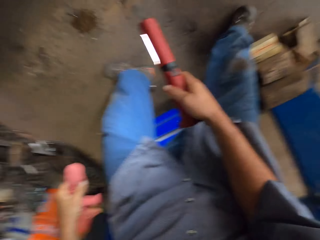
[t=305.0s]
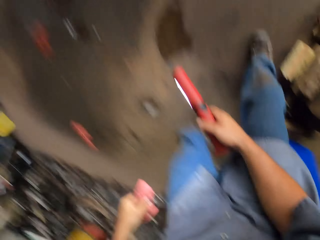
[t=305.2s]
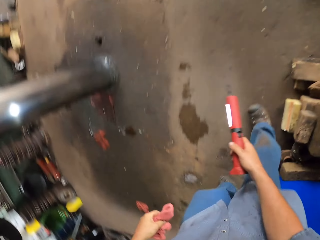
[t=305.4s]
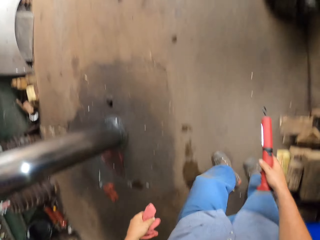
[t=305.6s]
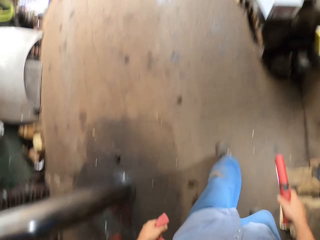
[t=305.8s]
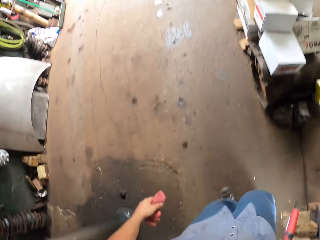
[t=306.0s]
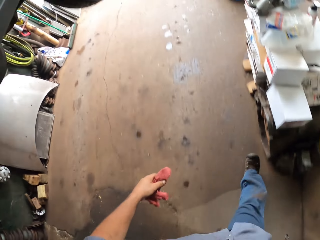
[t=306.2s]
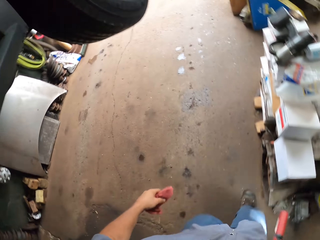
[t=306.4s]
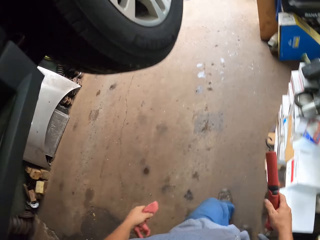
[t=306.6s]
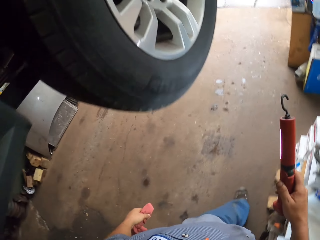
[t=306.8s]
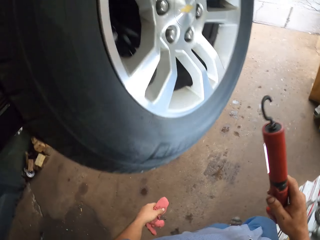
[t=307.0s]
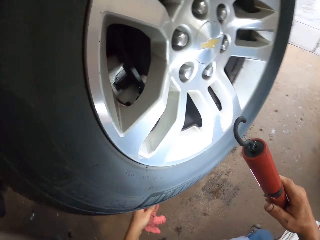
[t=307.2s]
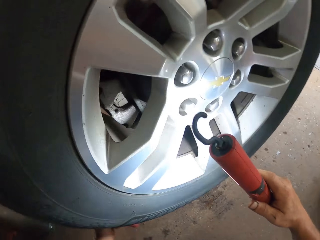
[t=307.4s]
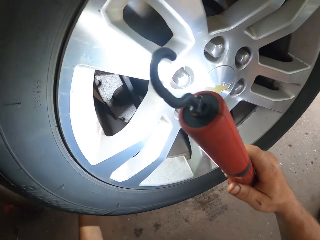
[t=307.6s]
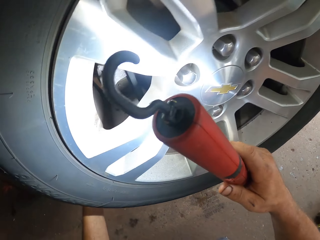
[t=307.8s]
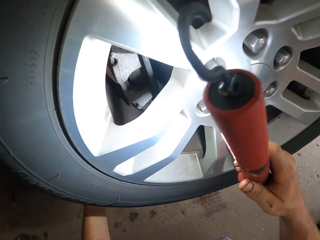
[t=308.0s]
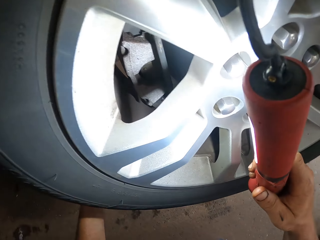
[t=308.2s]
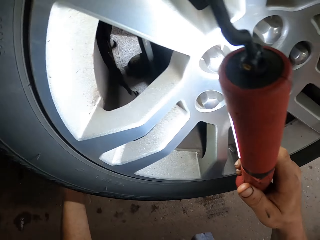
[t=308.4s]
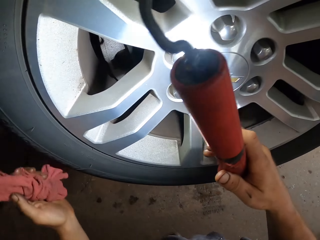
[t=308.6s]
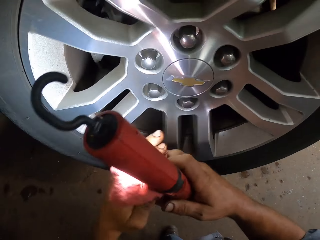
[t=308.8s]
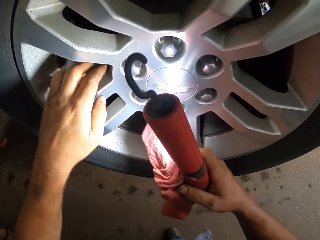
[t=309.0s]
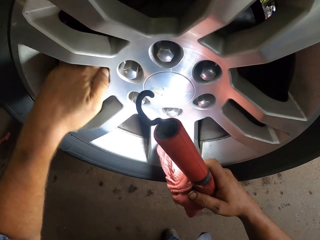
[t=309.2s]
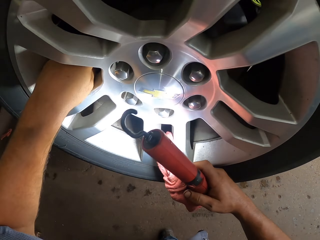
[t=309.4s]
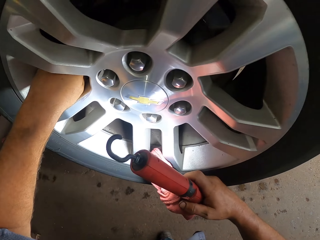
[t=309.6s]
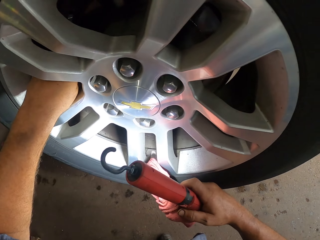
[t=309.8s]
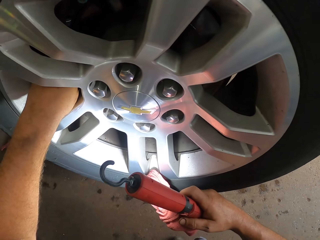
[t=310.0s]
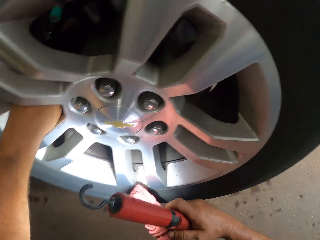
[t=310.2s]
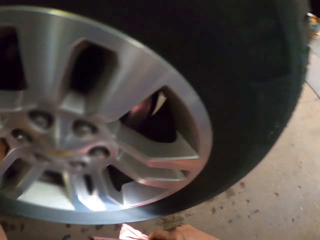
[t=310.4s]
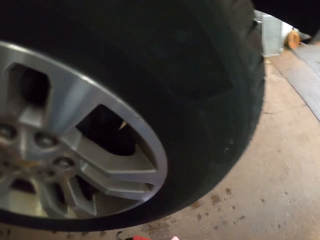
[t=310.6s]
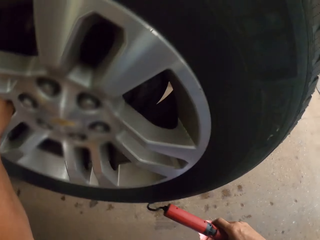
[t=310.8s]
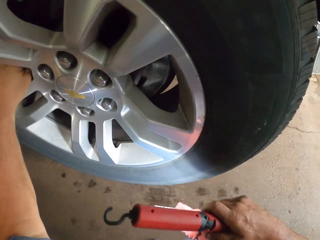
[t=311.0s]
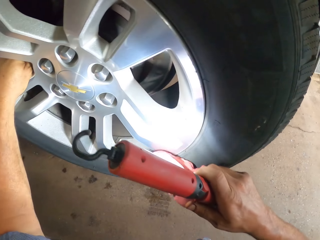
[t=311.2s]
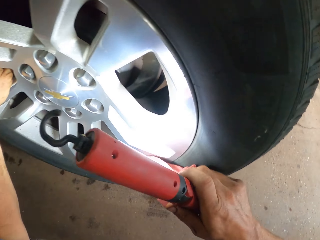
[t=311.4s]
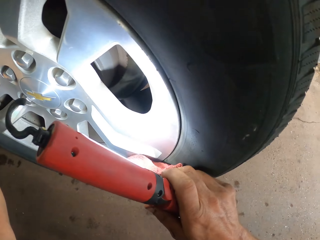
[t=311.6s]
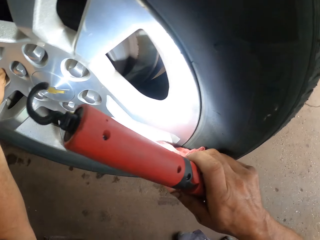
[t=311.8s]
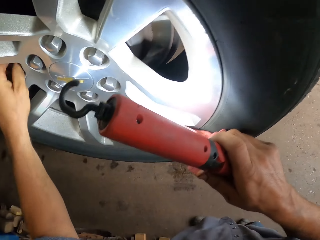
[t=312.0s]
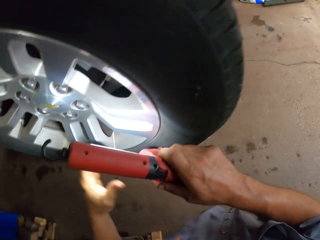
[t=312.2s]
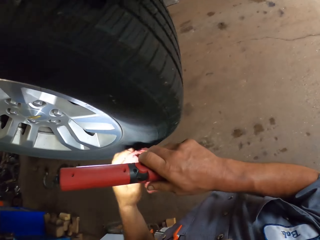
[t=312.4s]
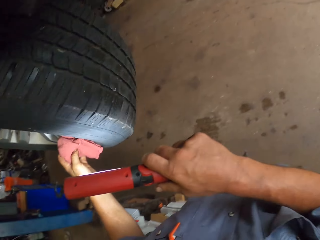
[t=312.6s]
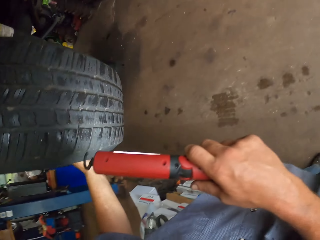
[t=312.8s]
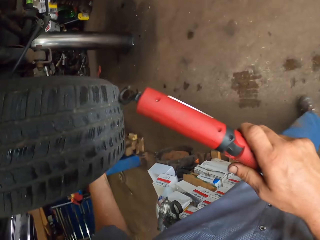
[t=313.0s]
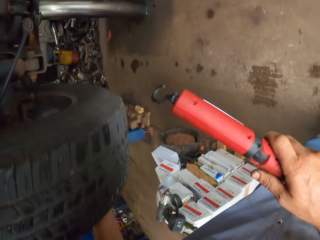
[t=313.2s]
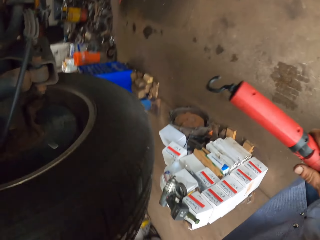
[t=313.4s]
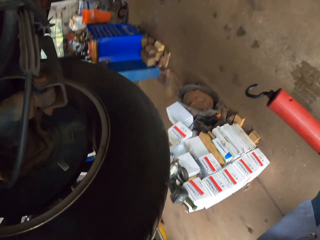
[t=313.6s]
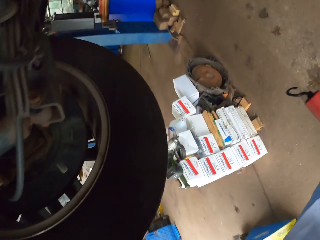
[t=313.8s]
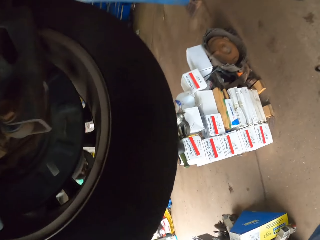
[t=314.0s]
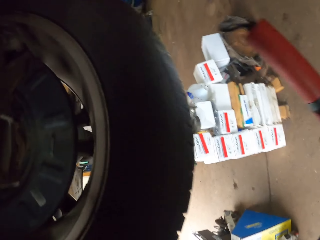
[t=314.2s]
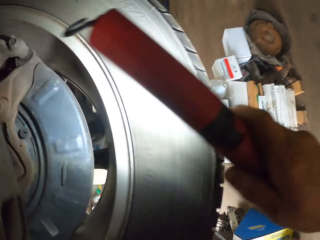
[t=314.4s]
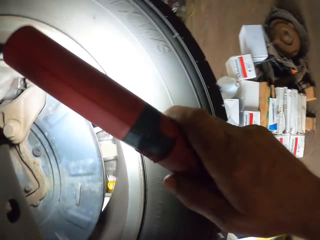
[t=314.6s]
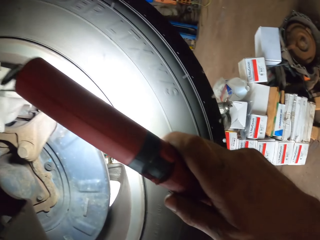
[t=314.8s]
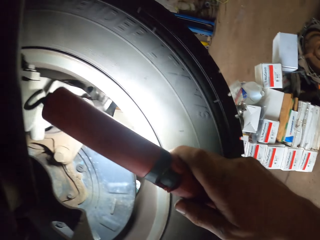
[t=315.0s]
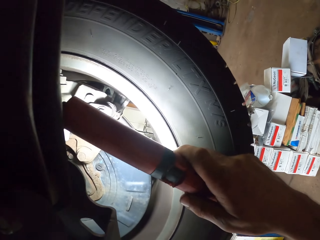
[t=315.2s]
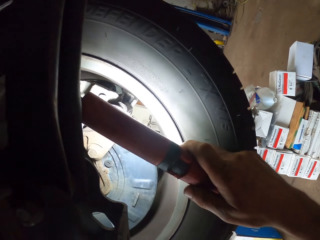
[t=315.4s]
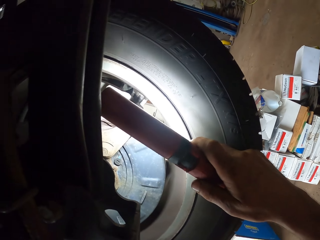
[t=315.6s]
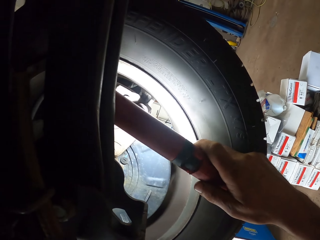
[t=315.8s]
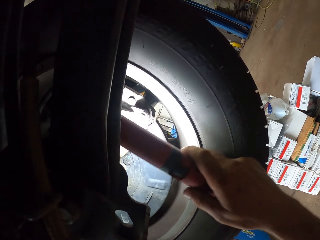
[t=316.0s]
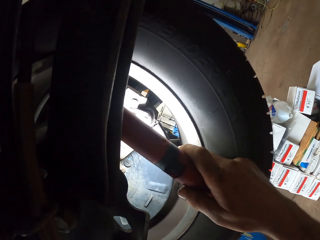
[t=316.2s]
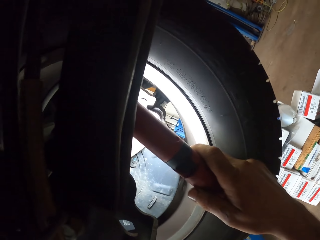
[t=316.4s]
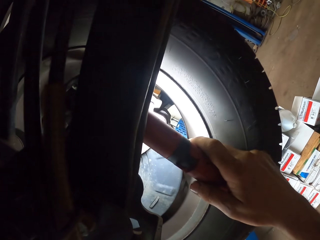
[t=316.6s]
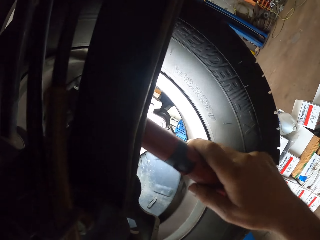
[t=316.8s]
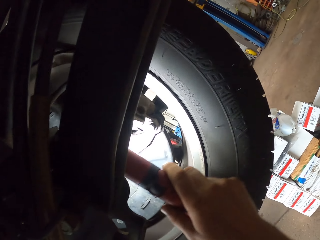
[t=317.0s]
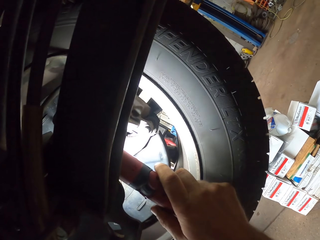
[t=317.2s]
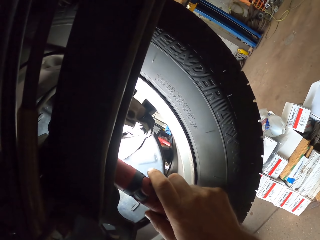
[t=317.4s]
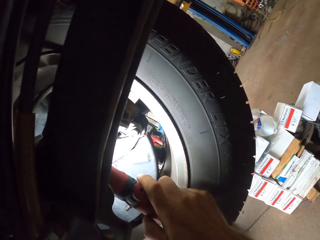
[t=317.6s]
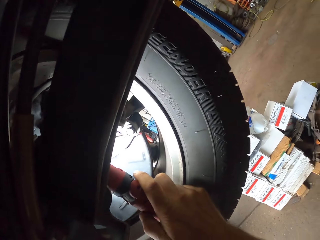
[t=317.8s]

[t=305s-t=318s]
The camera wearer walks to the other wheel. They hold the tire with the left hand. They light the flashlight tire thumper on the tire. They pass the hand towel to the right hand. They fit the left hand in the tire. They pass the hand towel to the left hand. They put the hand towel in a rim. They wipe the tire with the hand towel. They light the flashlight tire thumper on the tire.

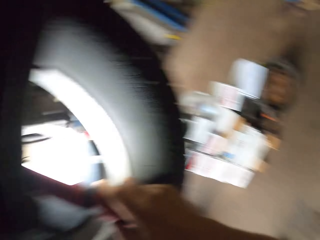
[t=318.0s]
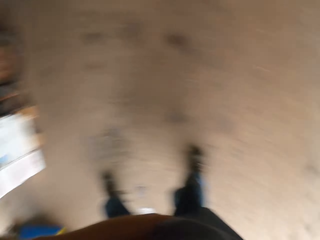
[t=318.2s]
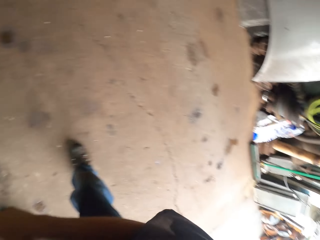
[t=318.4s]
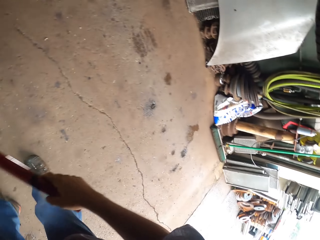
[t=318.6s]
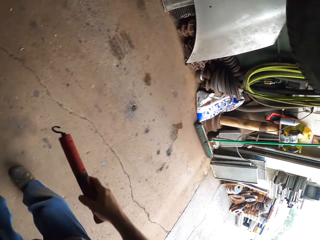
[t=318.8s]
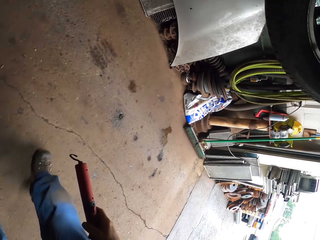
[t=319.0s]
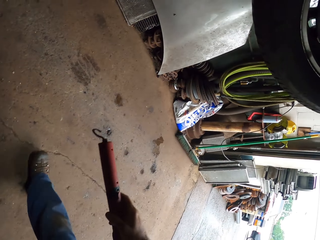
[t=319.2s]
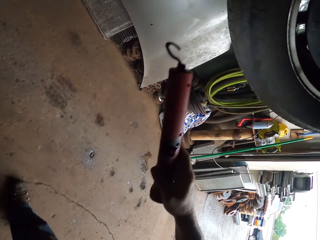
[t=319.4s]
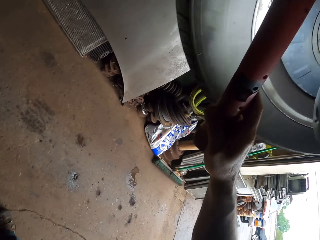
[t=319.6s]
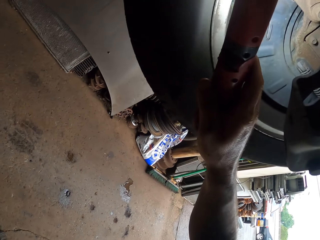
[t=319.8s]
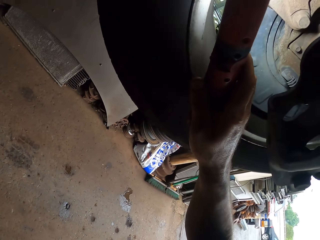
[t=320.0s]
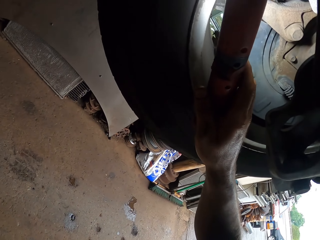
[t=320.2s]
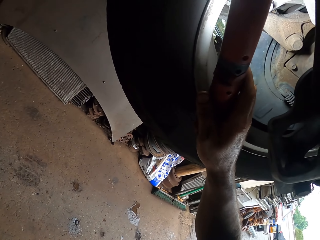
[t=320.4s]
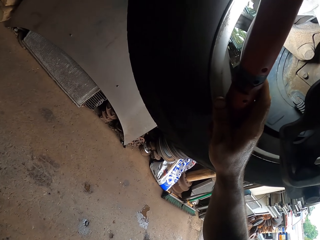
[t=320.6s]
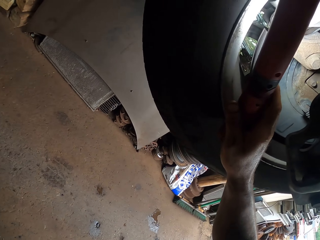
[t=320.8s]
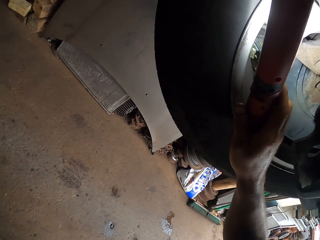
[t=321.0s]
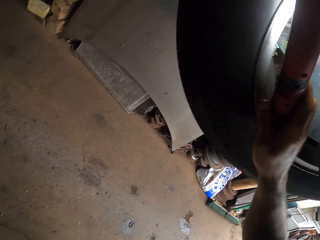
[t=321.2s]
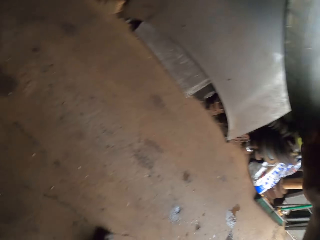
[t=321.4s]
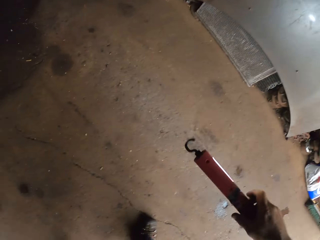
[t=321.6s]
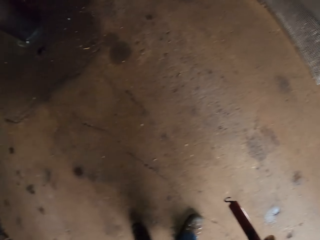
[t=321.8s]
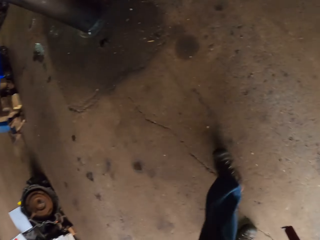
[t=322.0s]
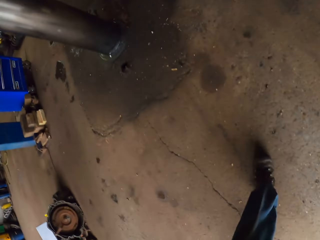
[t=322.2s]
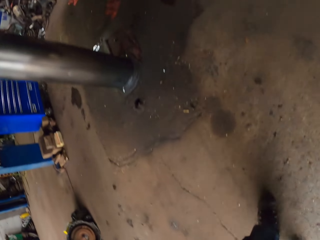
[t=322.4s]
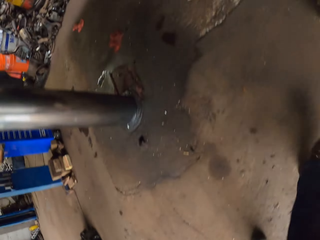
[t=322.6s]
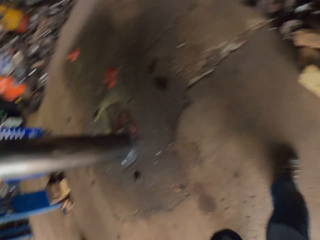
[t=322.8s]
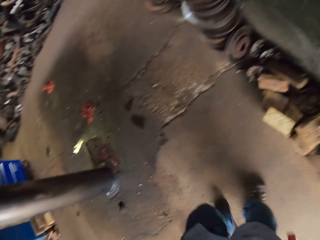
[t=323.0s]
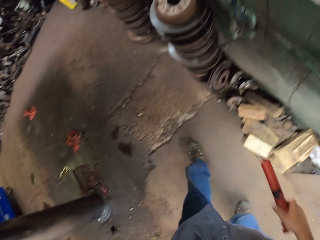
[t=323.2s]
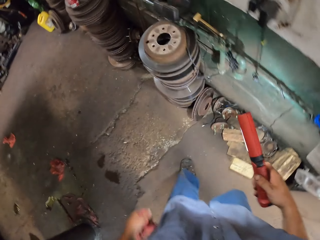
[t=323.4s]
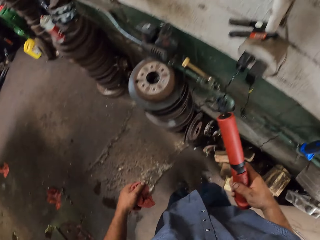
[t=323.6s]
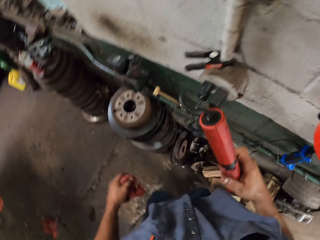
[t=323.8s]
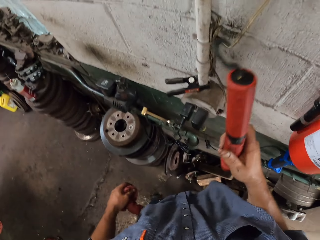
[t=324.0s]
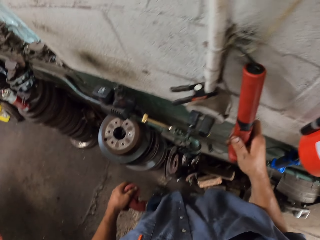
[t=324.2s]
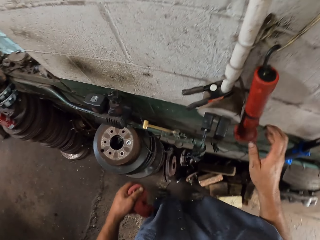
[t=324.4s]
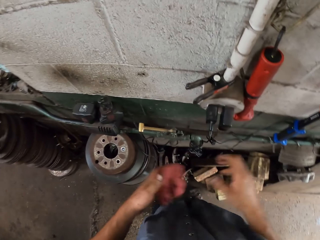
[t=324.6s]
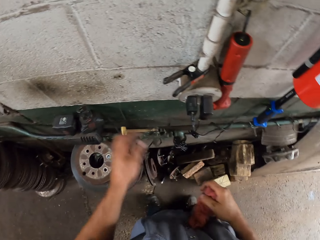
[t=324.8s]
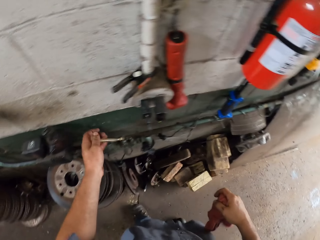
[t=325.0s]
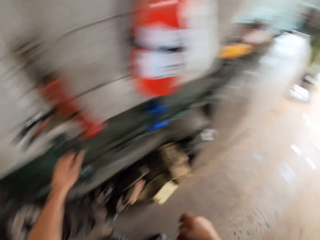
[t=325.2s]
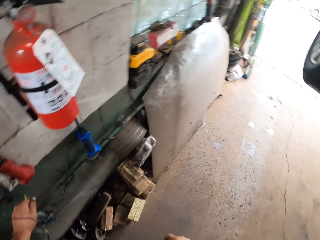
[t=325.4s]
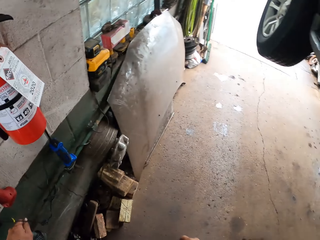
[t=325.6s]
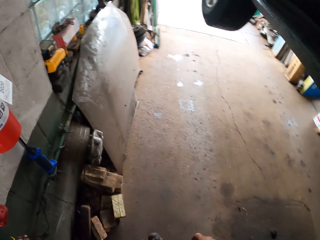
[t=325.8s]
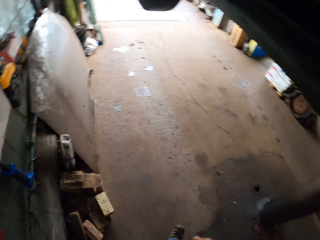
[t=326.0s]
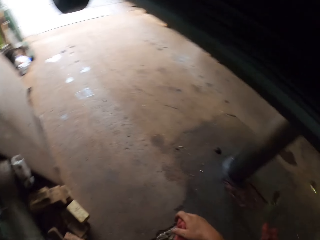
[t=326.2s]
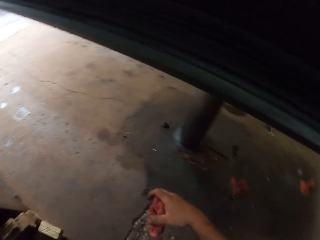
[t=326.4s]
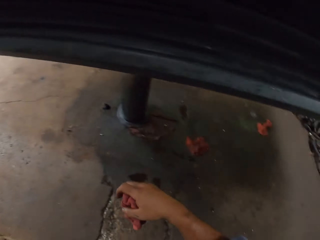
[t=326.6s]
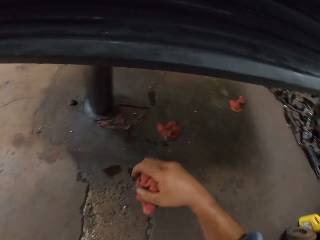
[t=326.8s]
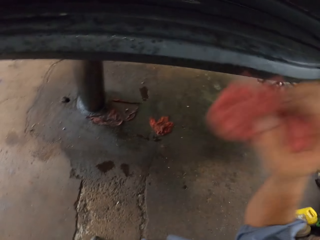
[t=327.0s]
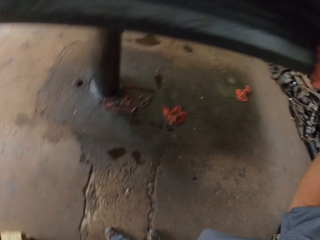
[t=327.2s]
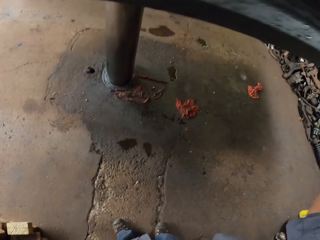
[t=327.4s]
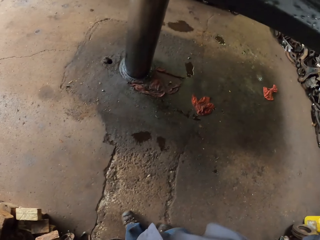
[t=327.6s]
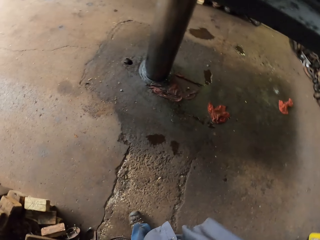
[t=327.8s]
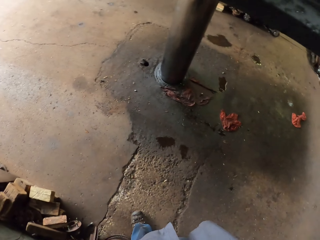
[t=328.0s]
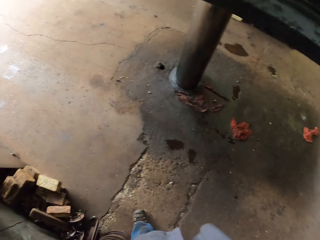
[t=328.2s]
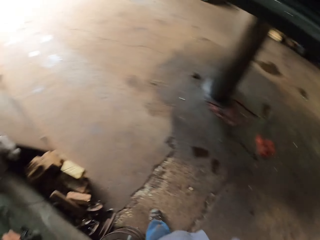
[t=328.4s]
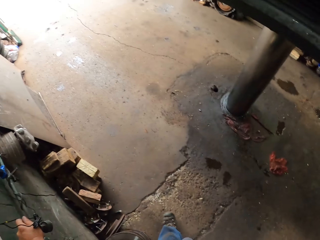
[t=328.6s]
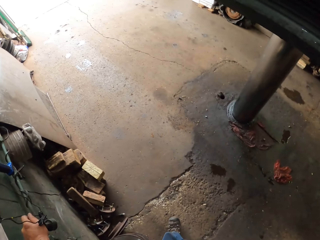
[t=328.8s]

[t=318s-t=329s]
The camera wearer walks to the other wheel. They light a work light on a car wheel. They walk towards a wall. They hang the work light. They pass the hand towel to the right hand. They move a door knob. They look around. They turn backwards. They hold the car with the right hand. They look around.
